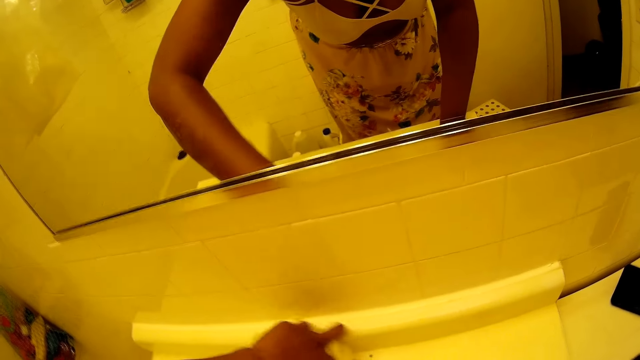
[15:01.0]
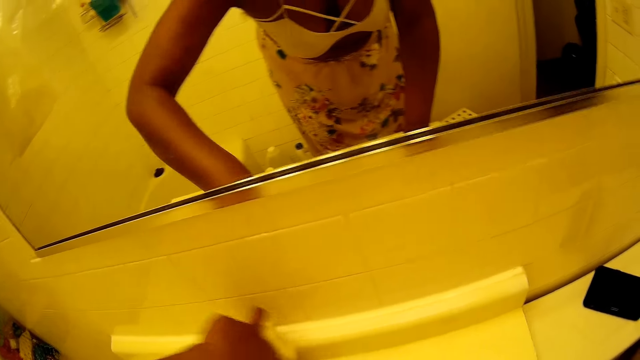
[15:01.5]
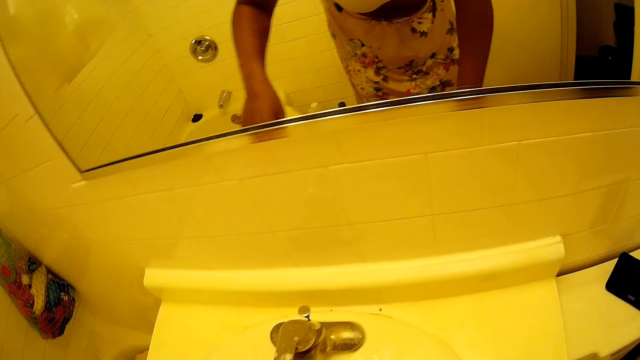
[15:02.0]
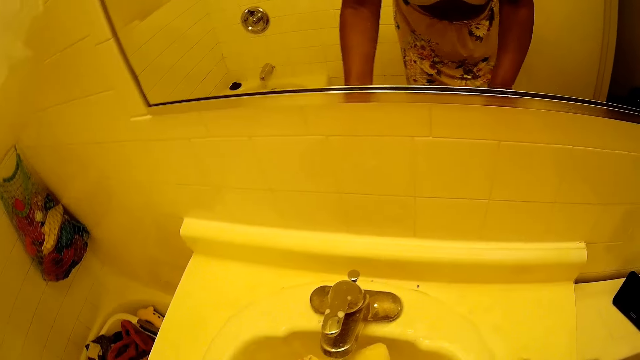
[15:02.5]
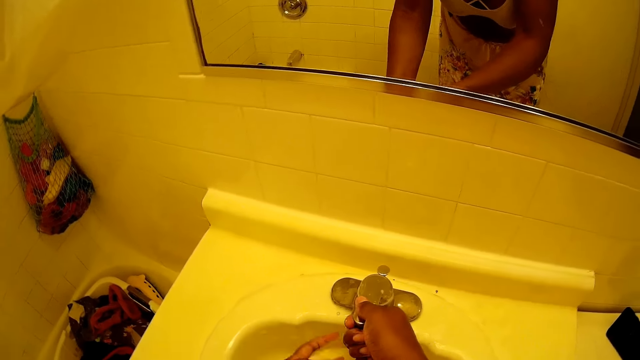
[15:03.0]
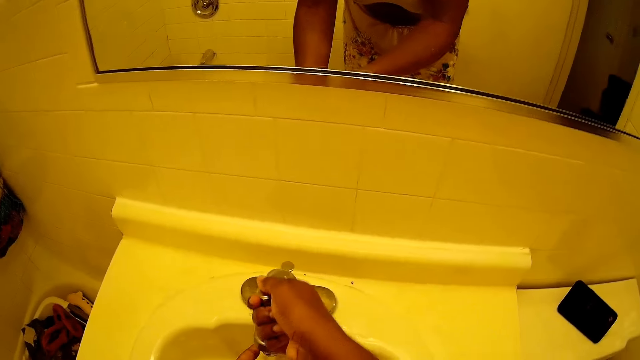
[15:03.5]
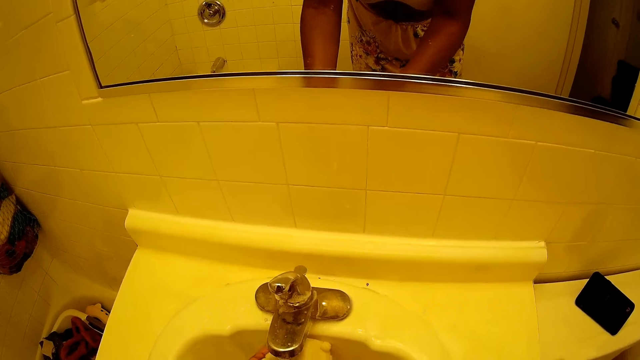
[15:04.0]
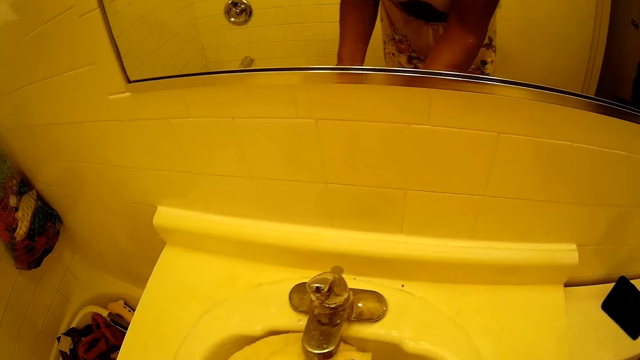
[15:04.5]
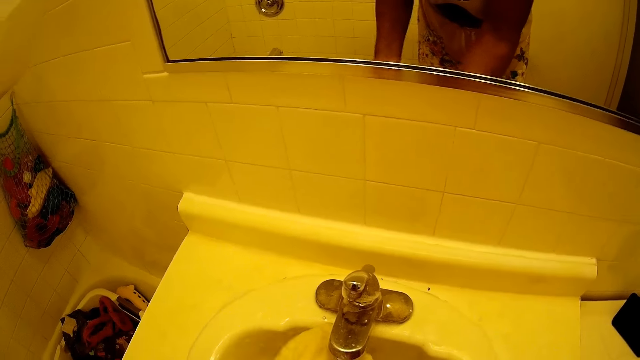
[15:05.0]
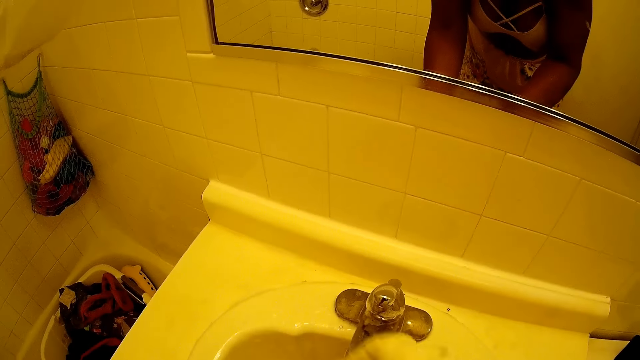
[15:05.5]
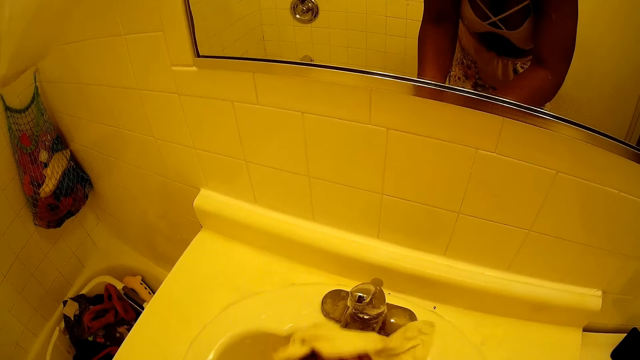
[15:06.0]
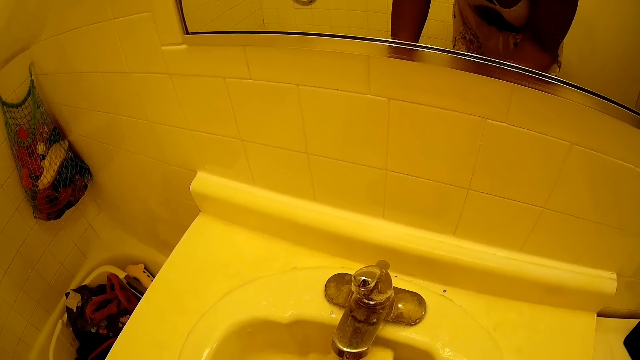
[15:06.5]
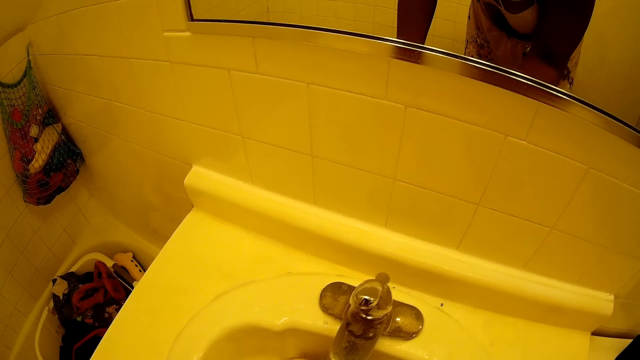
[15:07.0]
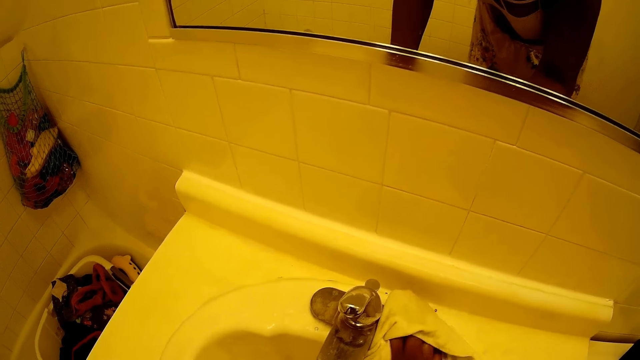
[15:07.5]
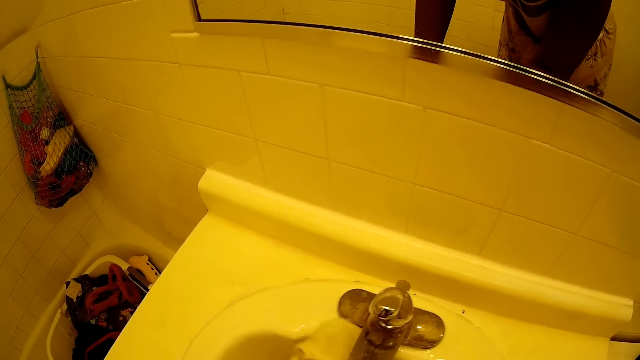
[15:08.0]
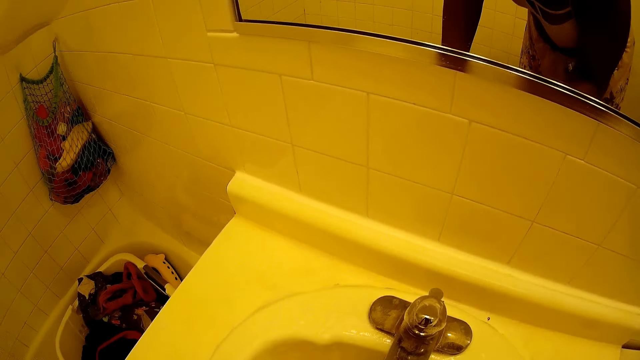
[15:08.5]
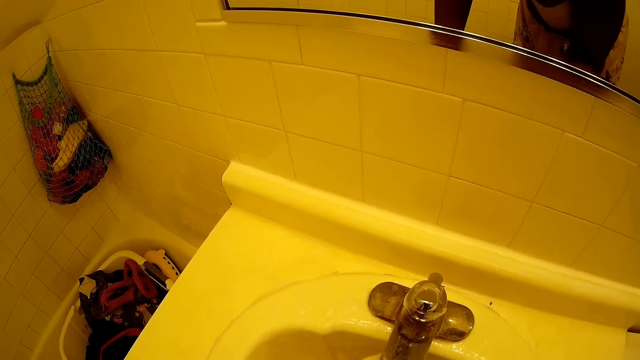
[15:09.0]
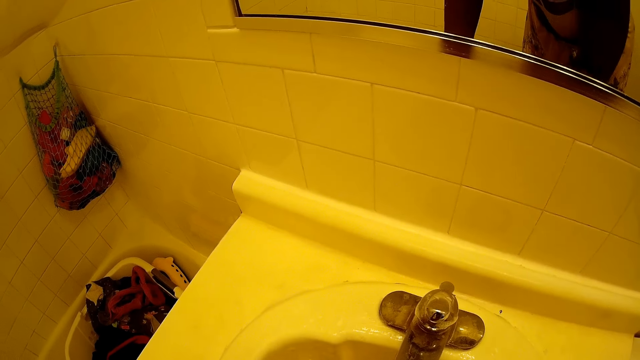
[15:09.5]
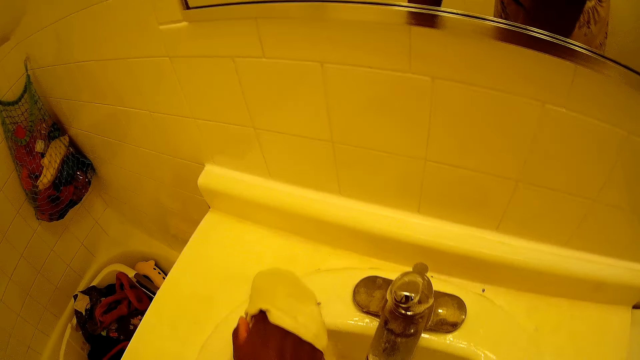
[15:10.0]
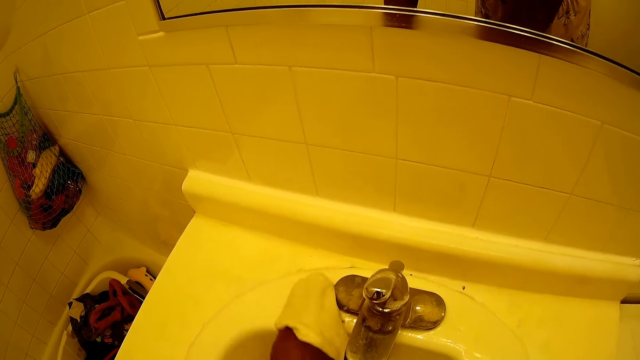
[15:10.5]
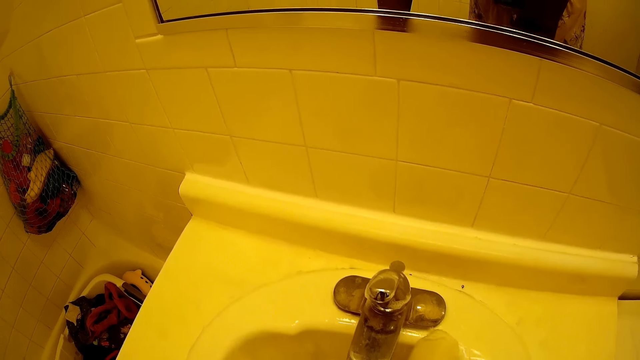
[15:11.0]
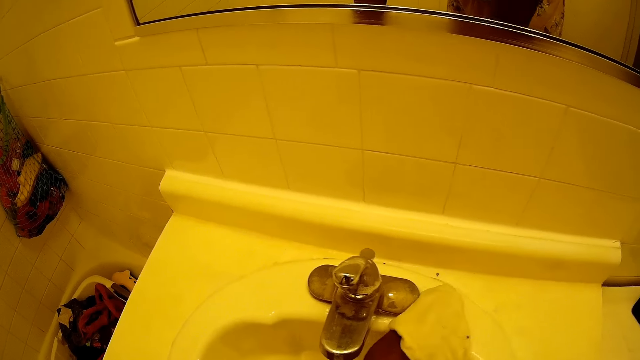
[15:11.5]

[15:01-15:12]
The camera wearer opens a tap on the wash basin with her right hand. She rinses the towel with water from the tap. She cleans the tap with the towel. She cleans the wash basin with the towel.

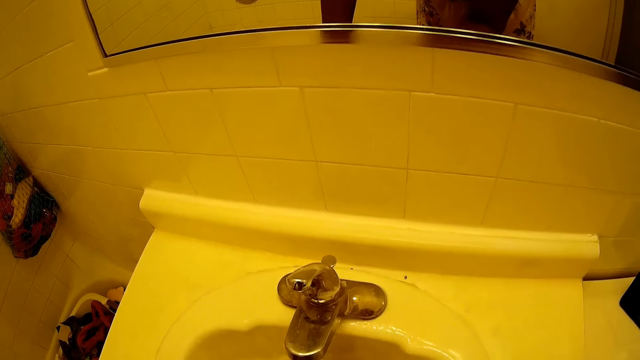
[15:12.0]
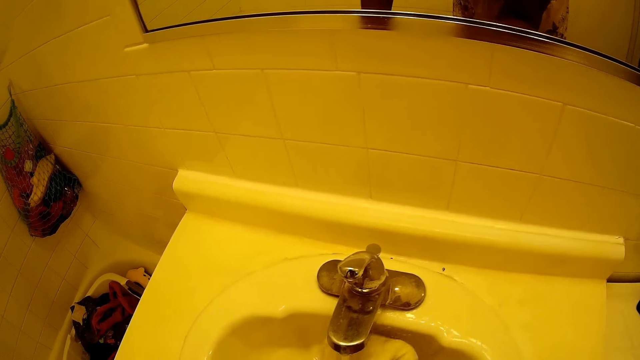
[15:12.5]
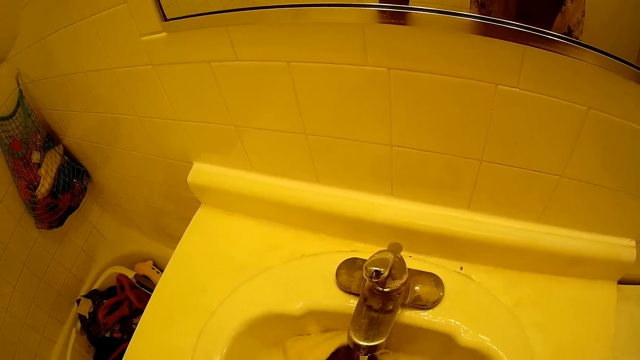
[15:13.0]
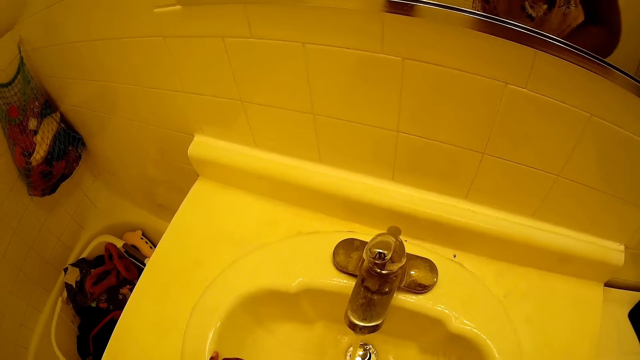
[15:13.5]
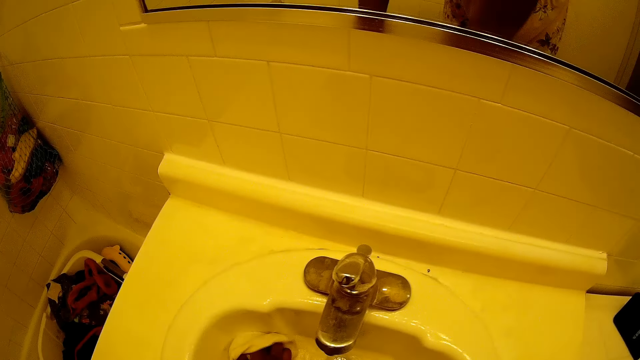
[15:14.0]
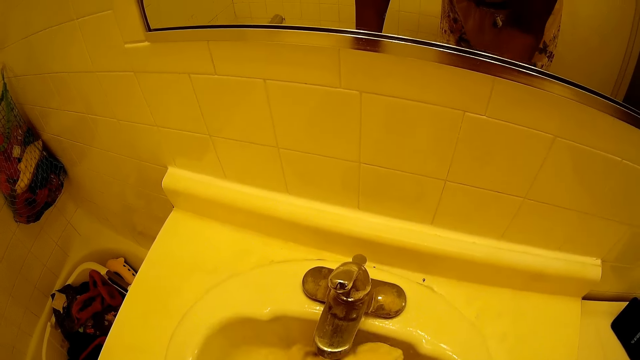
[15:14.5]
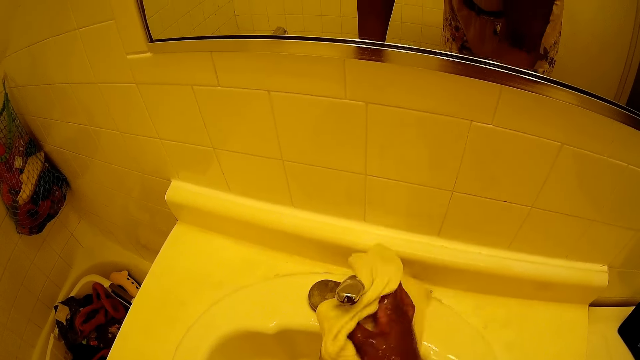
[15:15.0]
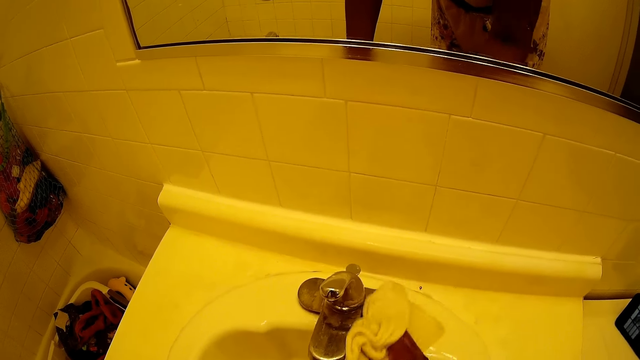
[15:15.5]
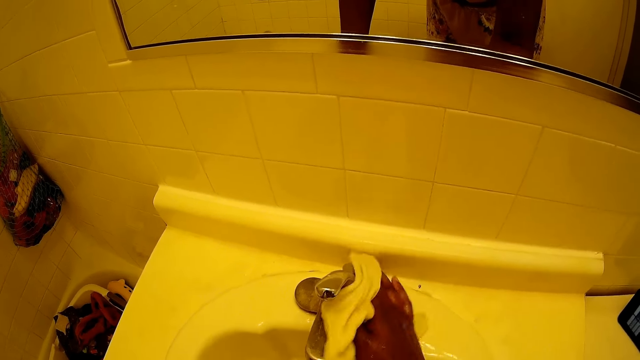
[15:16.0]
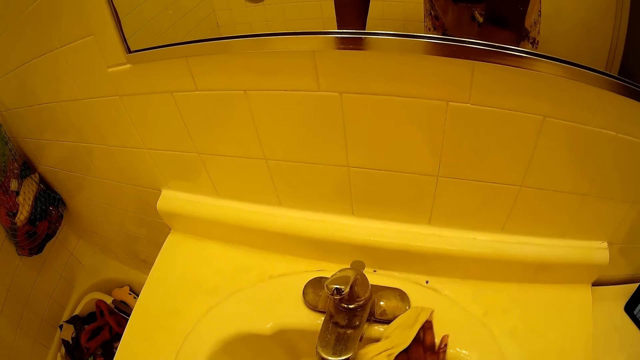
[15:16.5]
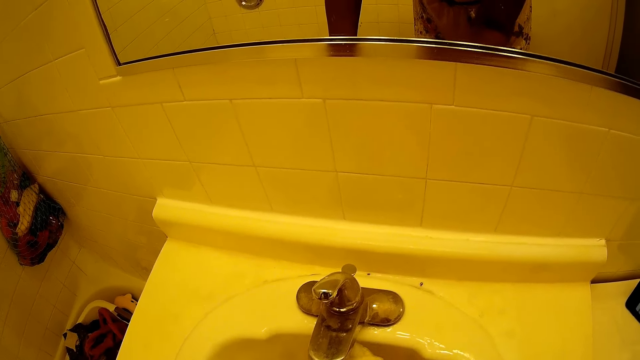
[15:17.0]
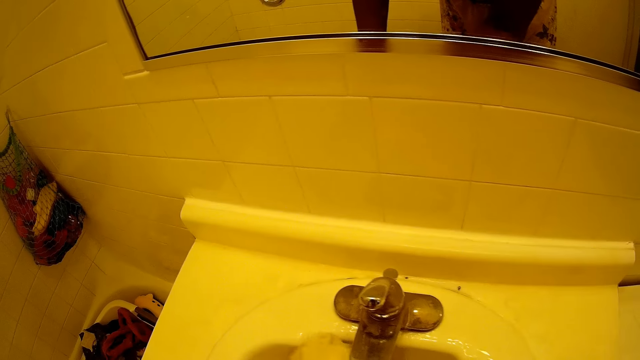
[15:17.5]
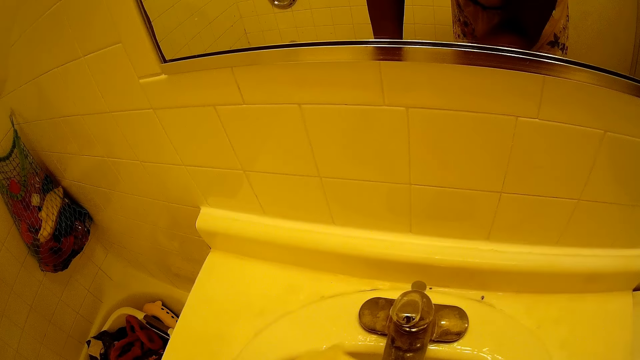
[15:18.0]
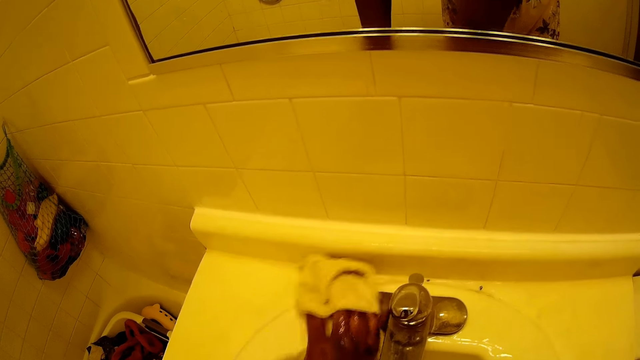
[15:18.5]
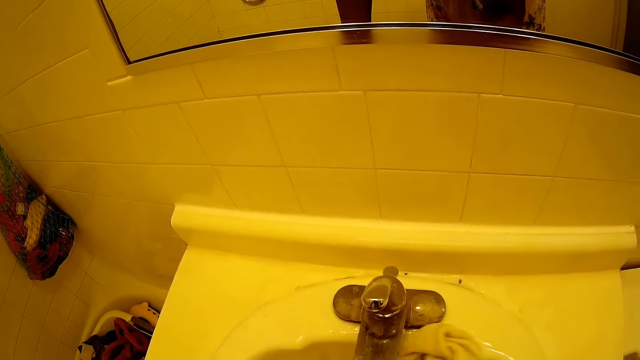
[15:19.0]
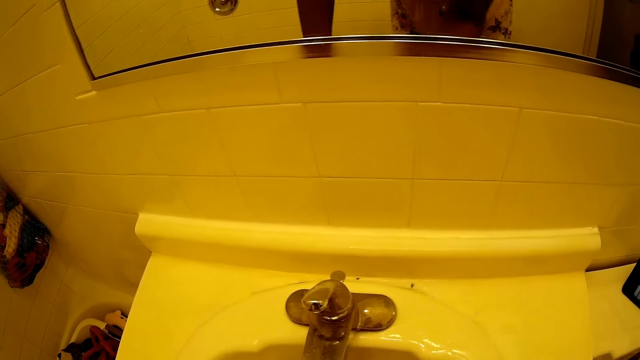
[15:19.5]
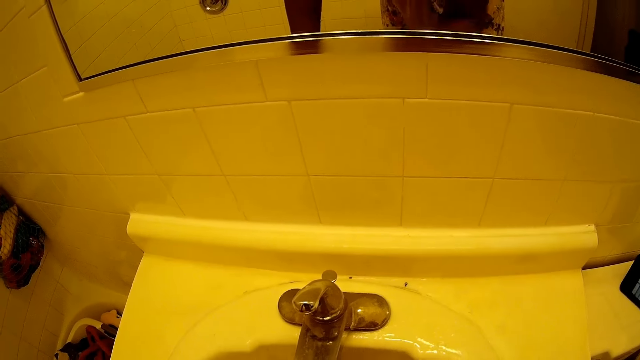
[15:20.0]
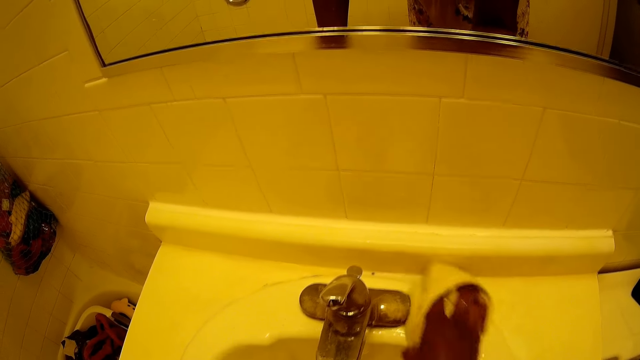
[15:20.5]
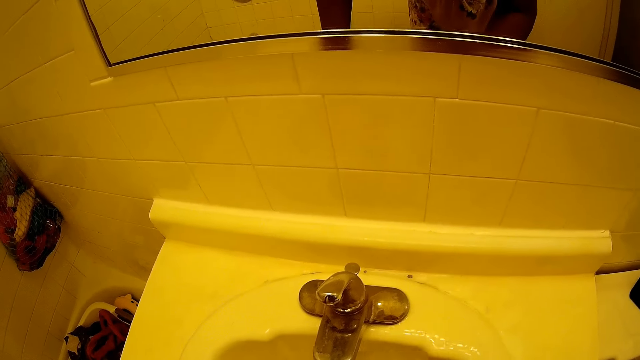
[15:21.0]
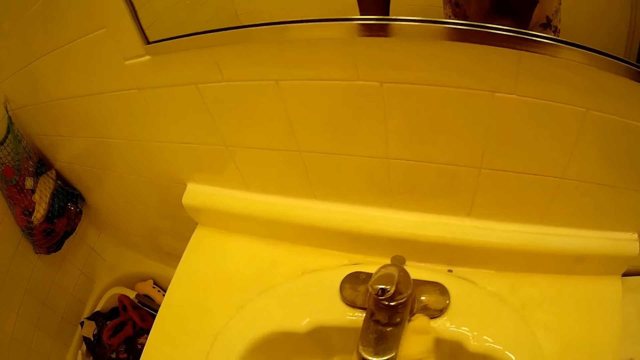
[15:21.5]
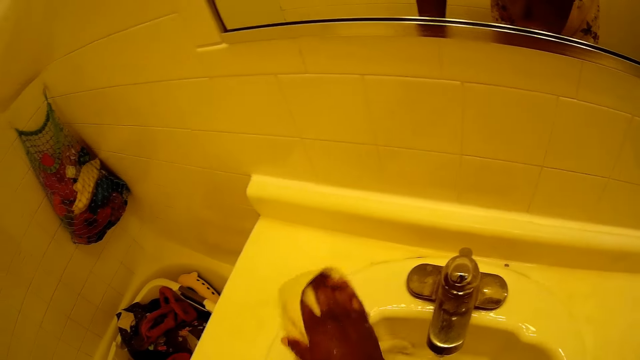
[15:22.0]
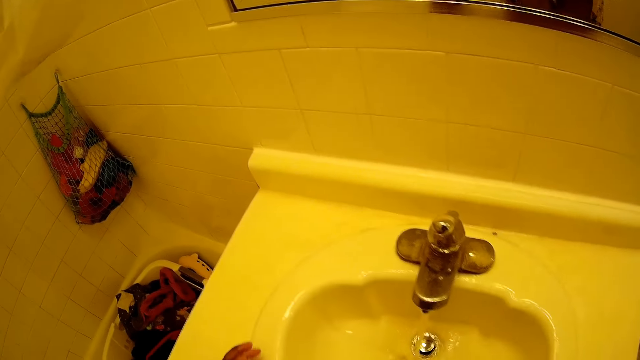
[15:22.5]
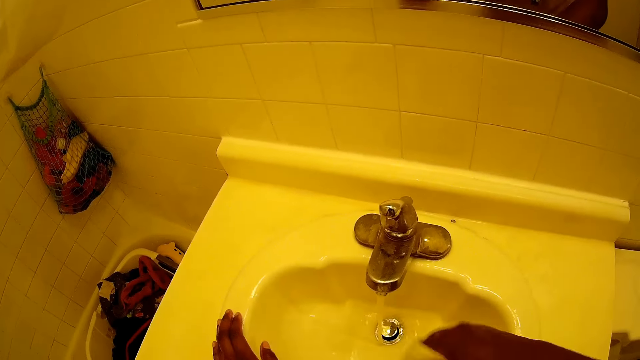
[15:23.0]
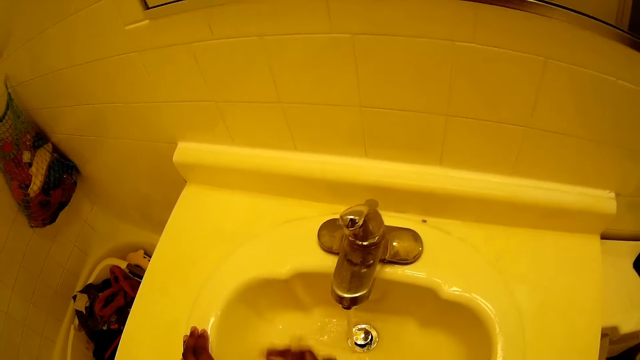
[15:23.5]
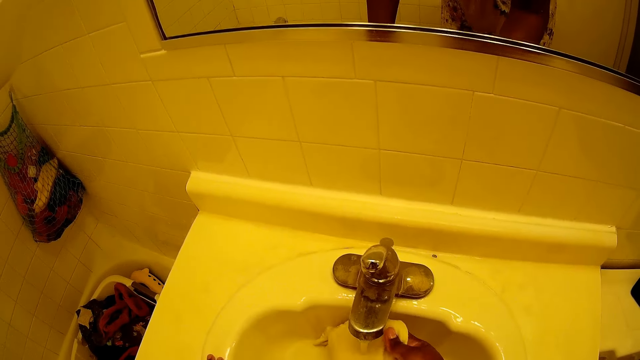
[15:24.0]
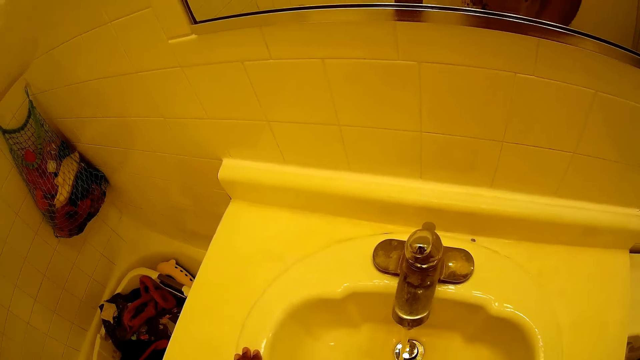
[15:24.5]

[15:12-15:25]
The camera wearer rinses the towel with water from the tap. They clean the tap with the towel. They clean the wash basin with the towel.
